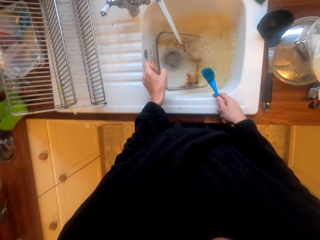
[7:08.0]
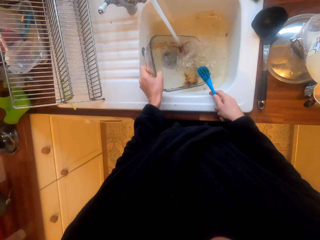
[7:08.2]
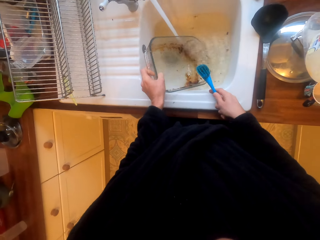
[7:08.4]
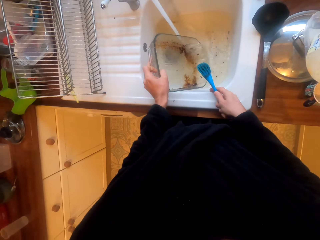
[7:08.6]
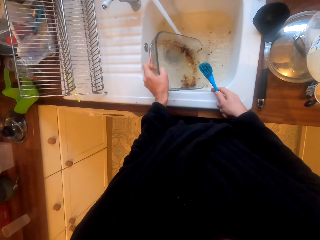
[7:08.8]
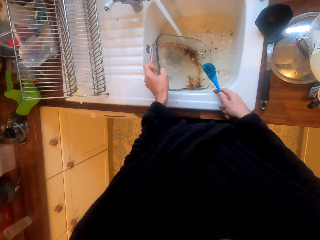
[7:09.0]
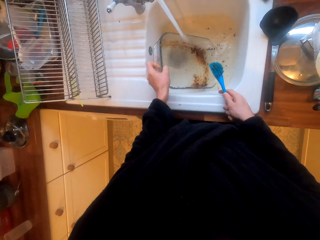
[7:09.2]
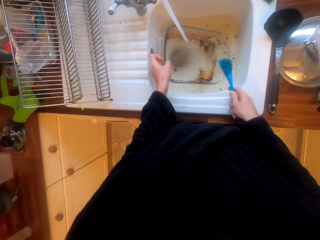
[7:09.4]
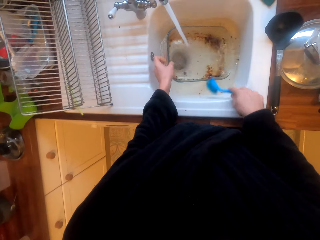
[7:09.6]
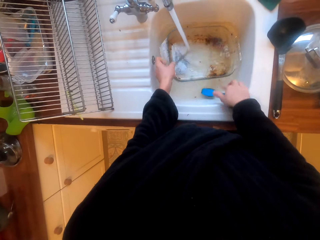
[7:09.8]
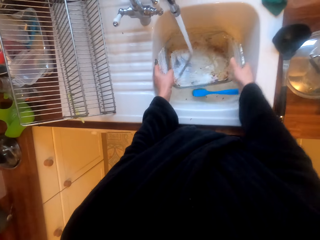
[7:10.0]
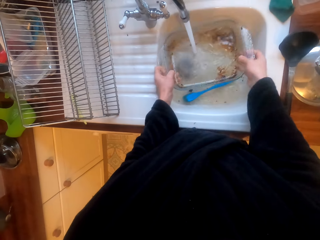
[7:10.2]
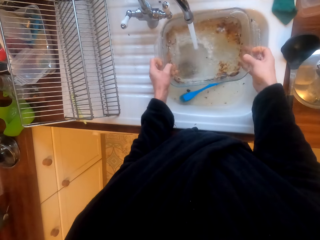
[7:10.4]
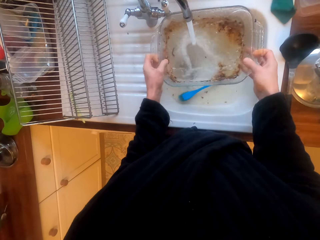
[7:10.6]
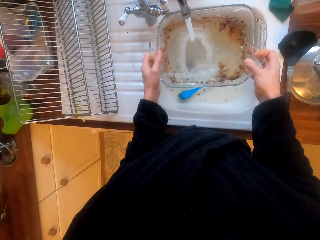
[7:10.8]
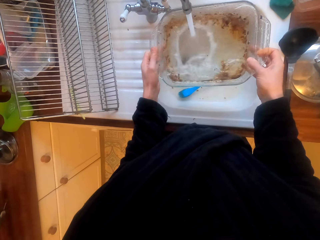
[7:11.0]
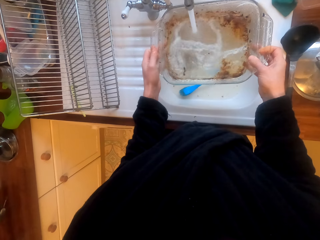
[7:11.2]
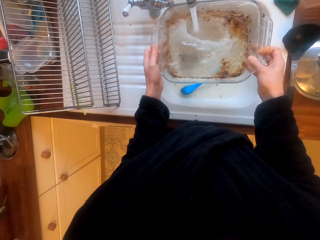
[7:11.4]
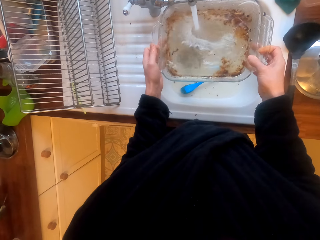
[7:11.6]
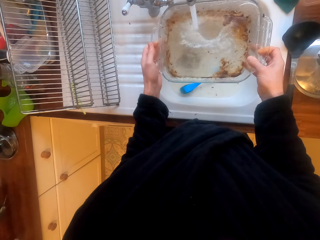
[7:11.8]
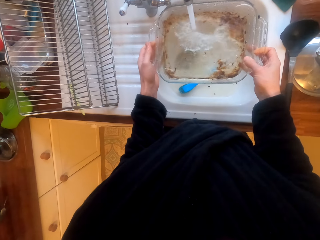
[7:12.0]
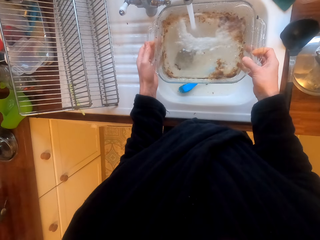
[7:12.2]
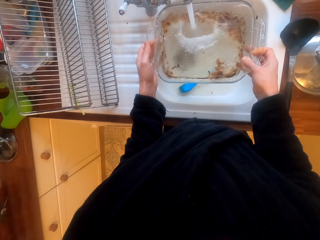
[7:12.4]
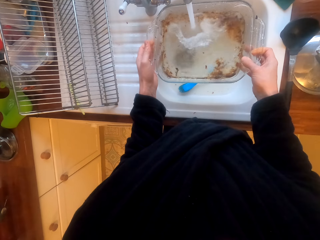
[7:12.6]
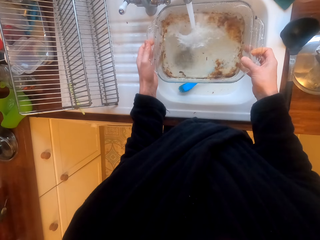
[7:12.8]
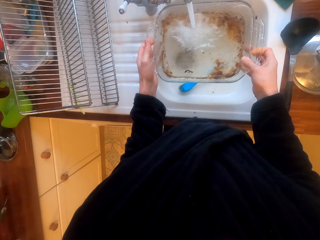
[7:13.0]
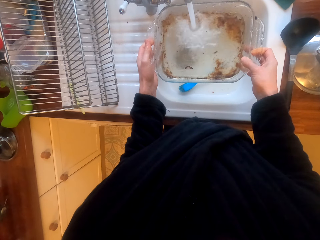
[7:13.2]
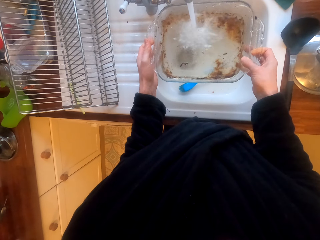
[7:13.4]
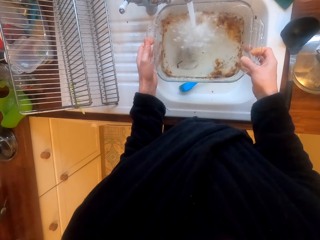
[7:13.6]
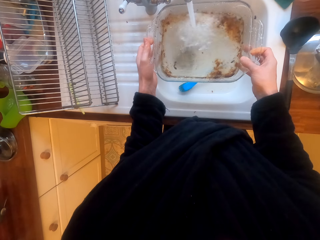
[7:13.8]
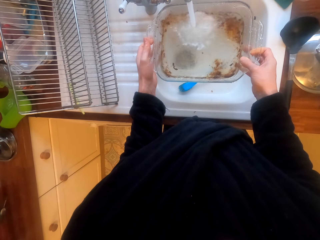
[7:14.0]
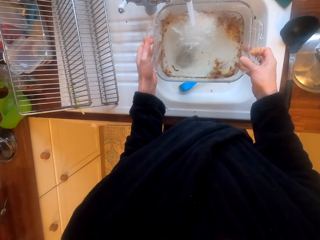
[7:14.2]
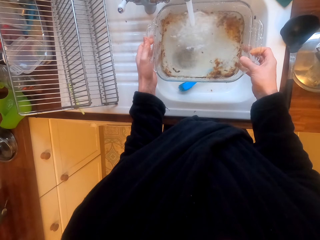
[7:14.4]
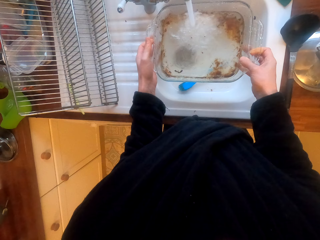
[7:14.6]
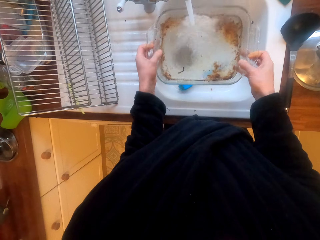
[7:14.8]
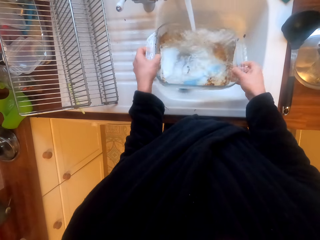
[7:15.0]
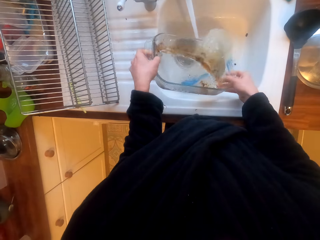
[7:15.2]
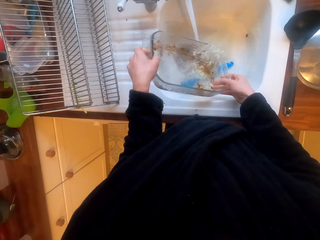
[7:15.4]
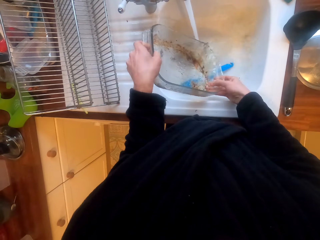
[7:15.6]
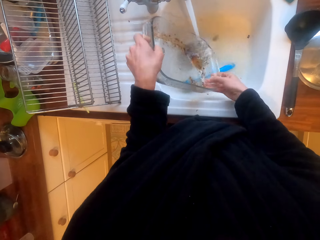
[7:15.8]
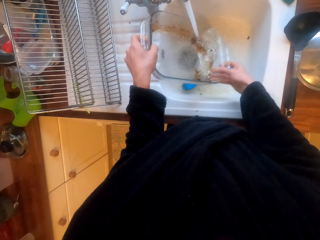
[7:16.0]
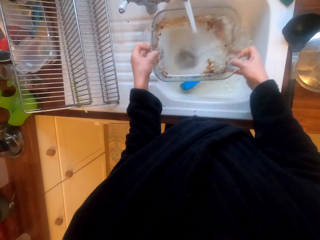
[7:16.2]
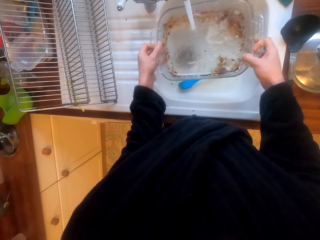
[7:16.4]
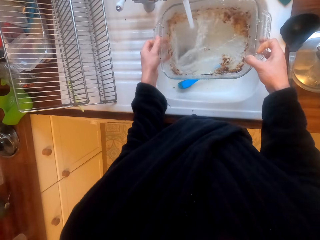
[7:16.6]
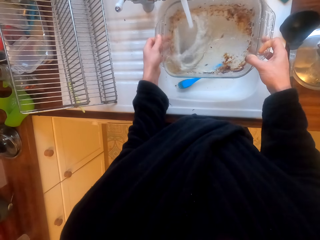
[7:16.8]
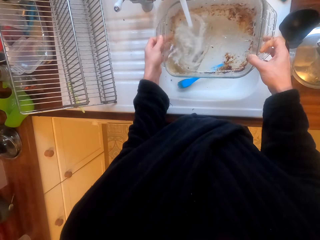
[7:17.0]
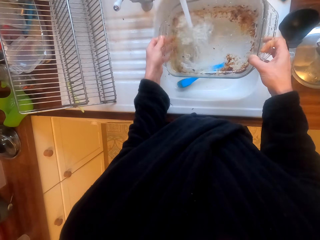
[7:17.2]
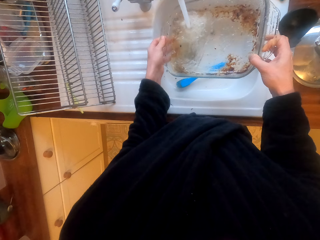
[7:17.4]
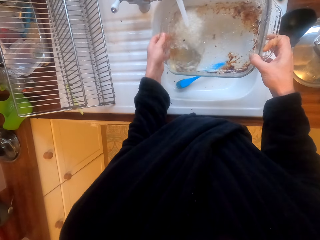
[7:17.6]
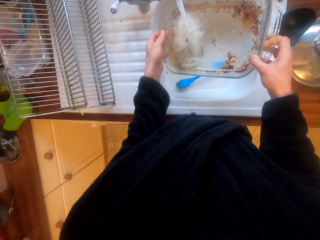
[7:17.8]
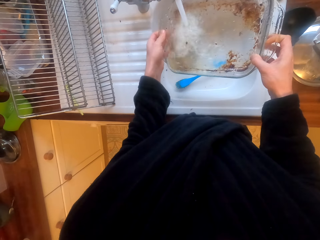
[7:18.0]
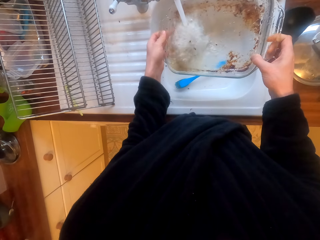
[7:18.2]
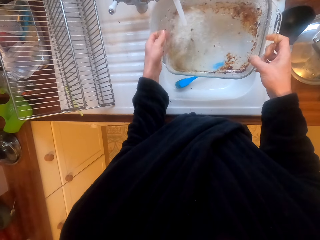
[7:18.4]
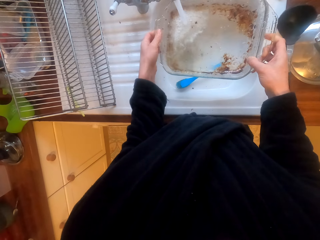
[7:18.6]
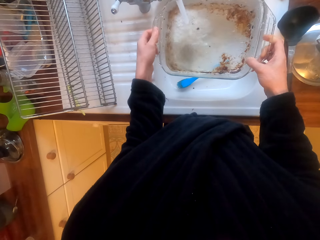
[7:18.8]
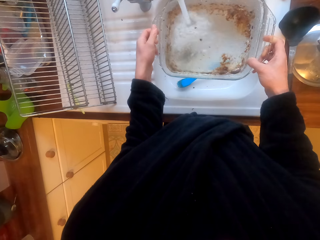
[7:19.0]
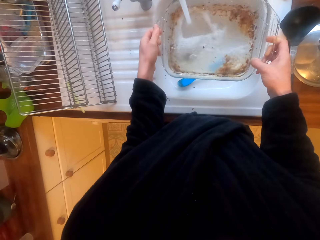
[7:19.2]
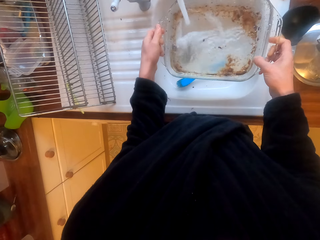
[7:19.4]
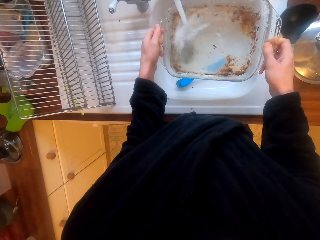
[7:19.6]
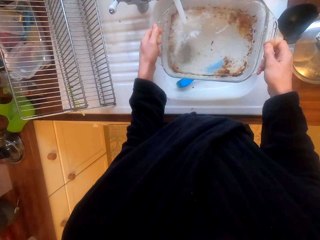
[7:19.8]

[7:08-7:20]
The camera wearer fills the container with water.

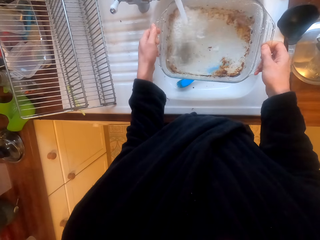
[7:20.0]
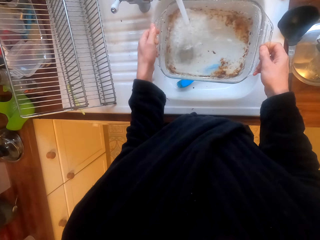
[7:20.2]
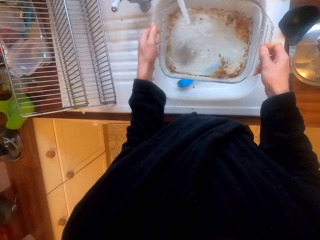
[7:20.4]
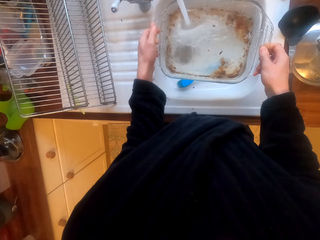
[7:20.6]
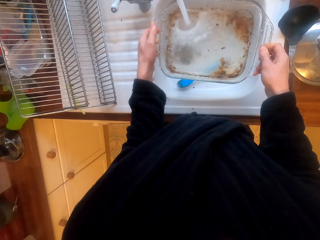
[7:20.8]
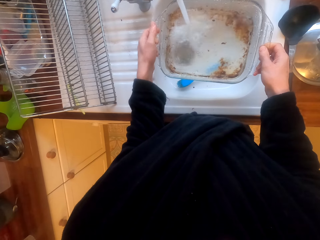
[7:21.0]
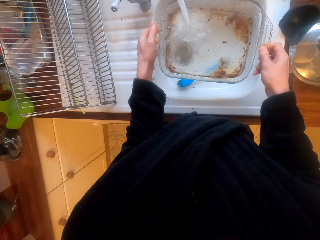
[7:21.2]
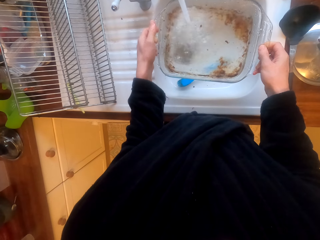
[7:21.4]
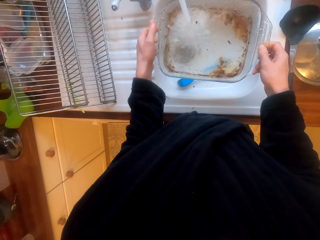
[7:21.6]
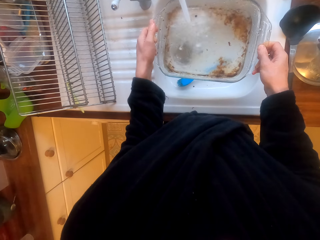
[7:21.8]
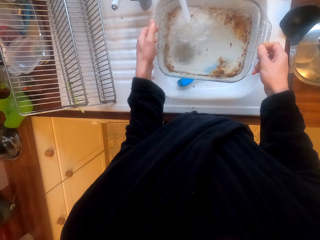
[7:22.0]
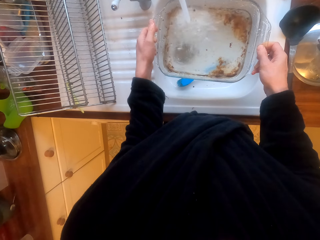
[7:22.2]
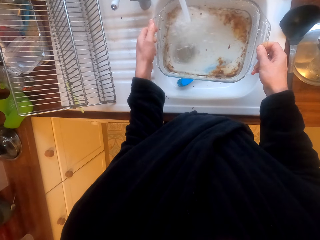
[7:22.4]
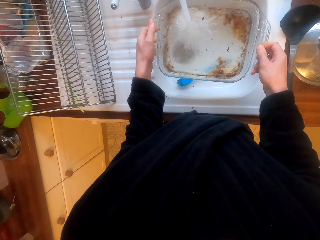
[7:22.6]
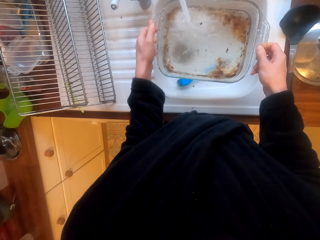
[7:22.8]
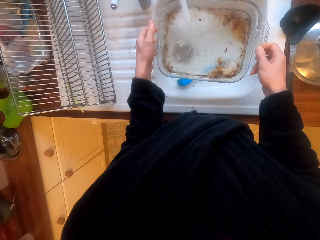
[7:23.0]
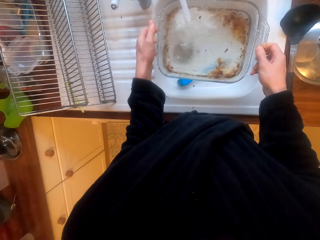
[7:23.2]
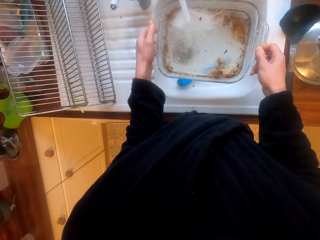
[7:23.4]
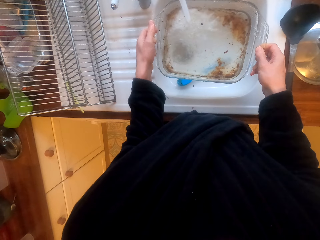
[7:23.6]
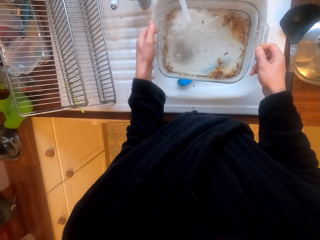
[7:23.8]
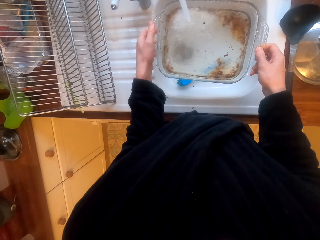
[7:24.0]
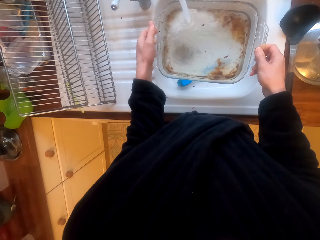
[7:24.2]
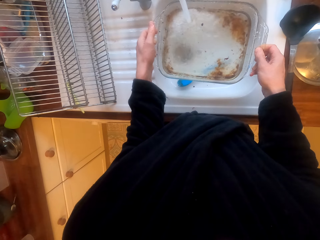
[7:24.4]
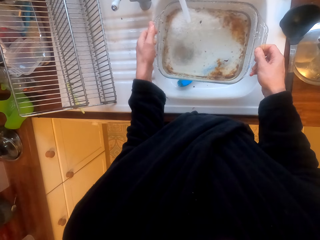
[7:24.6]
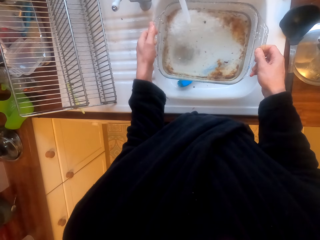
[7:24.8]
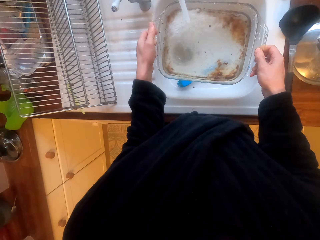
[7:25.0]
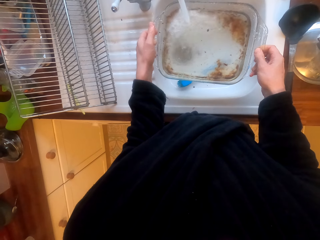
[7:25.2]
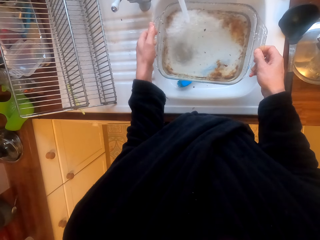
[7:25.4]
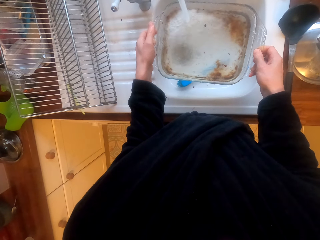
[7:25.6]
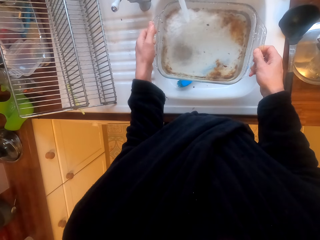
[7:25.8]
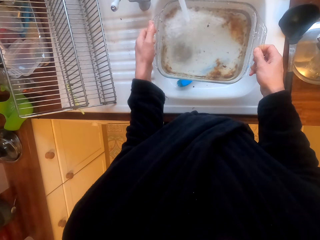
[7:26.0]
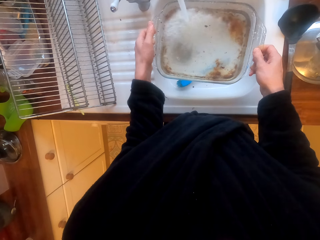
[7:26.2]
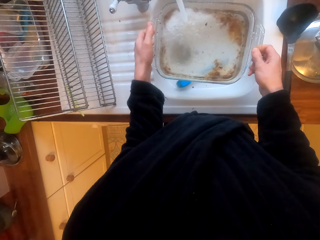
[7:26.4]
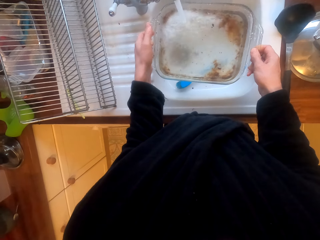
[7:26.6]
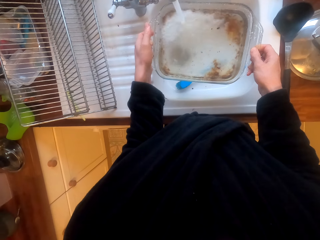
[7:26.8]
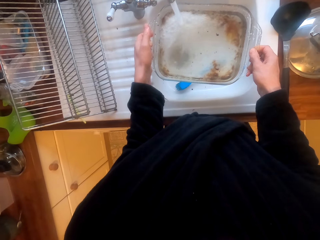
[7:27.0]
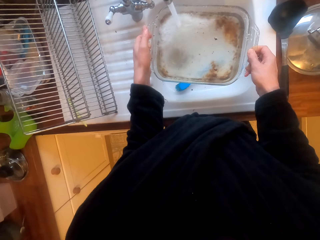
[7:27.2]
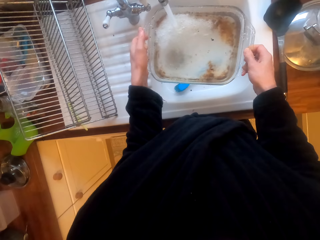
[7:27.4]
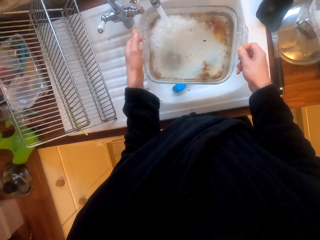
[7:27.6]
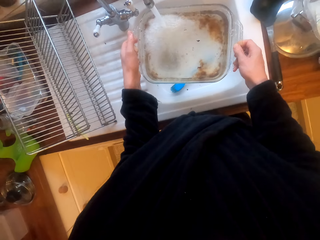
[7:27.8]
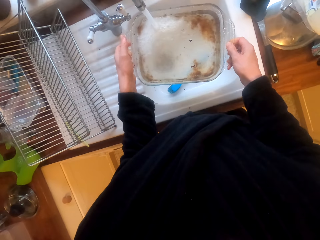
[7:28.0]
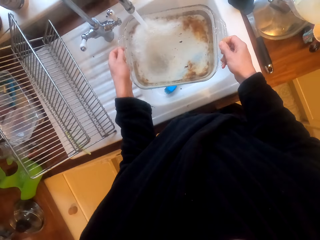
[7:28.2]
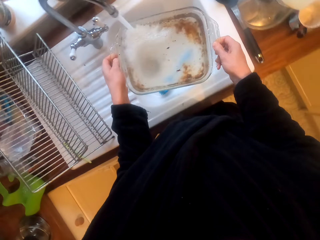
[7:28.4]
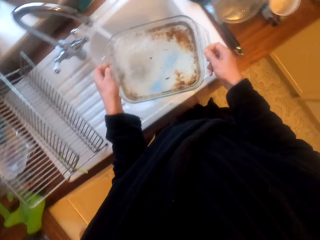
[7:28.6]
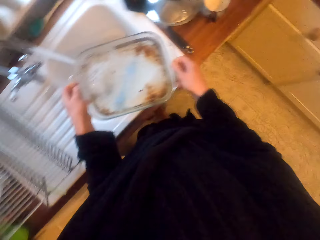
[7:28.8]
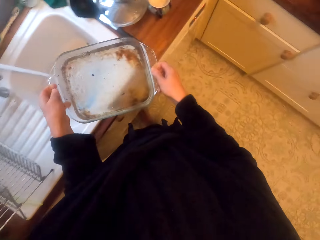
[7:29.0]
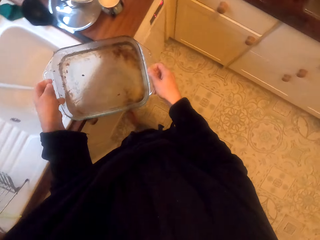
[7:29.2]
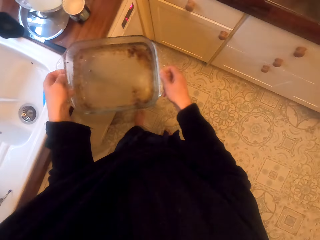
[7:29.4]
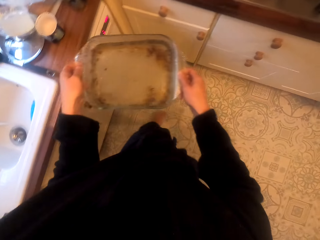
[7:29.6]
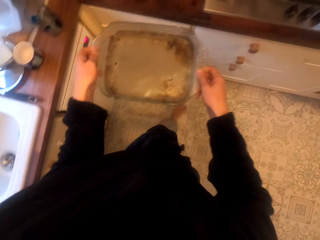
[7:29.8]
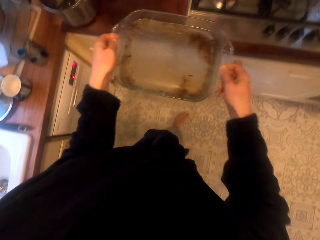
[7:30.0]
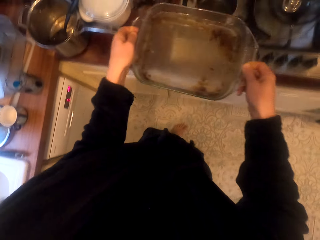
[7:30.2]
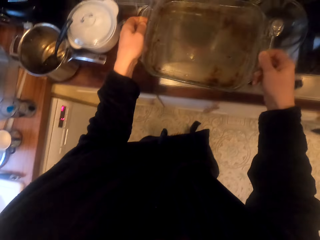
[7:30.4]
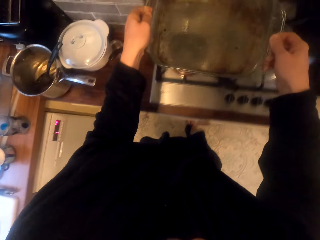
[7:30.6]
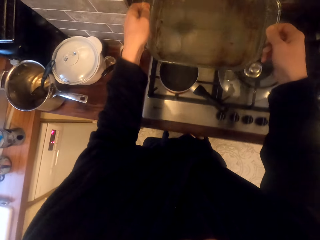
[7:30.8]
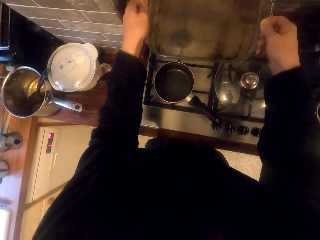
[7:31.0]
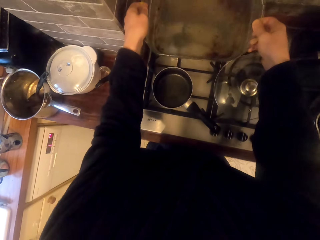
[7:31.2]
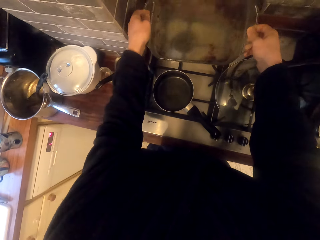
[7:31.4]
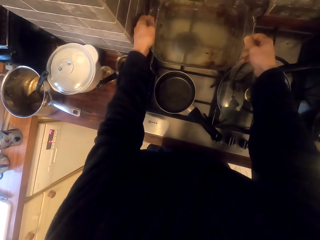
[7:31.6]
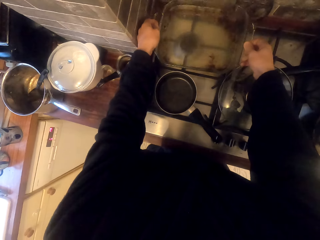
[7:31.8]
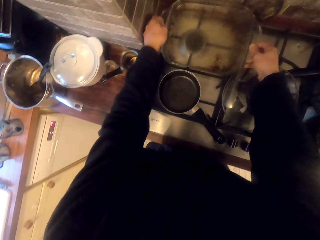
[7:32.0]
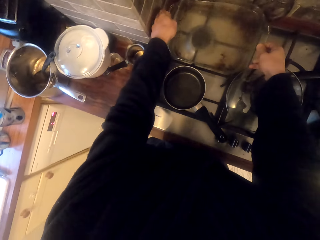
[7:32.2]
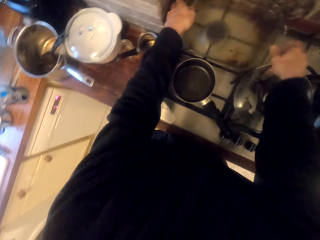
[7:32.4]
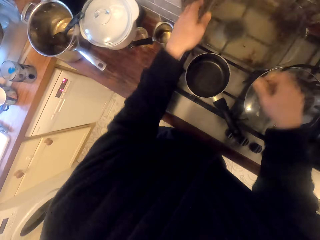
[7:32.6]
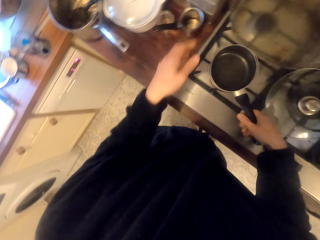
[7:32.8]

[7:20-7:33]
The camera wearer fetches the water in the tray. They put the tray on the gas cooker.
